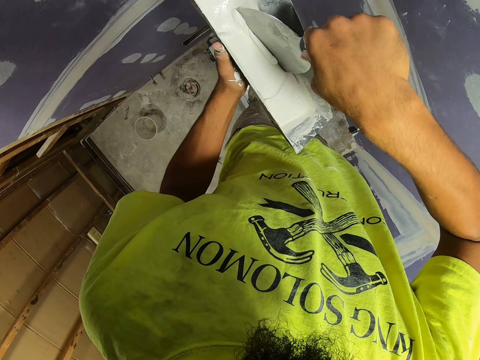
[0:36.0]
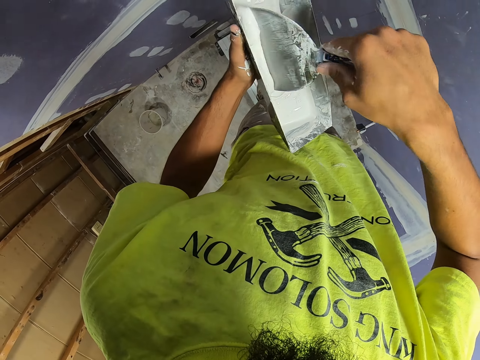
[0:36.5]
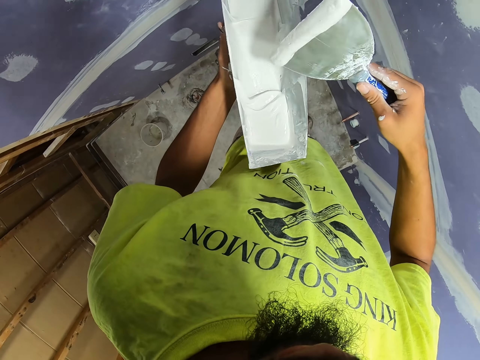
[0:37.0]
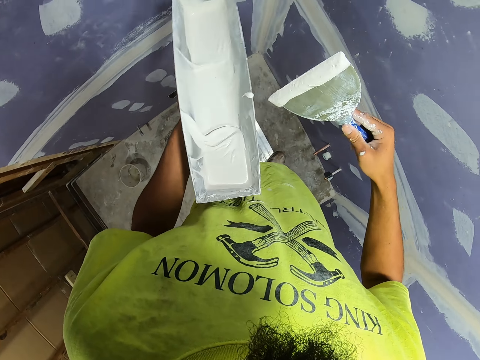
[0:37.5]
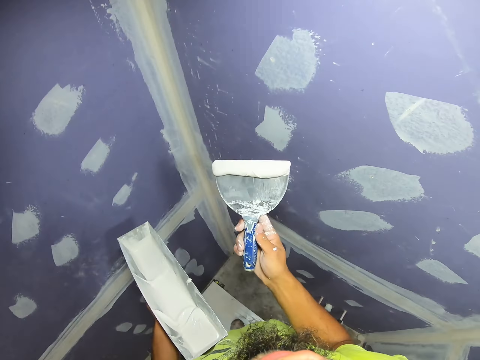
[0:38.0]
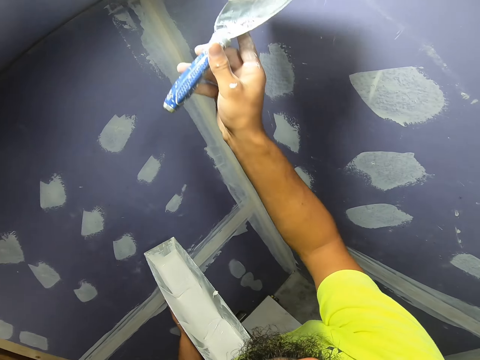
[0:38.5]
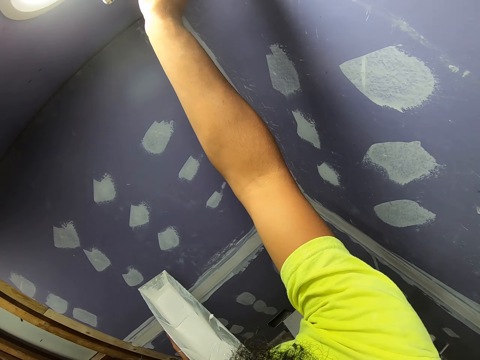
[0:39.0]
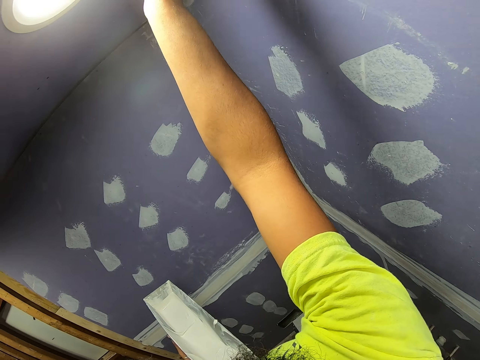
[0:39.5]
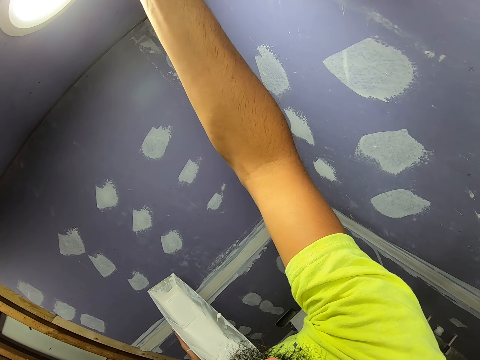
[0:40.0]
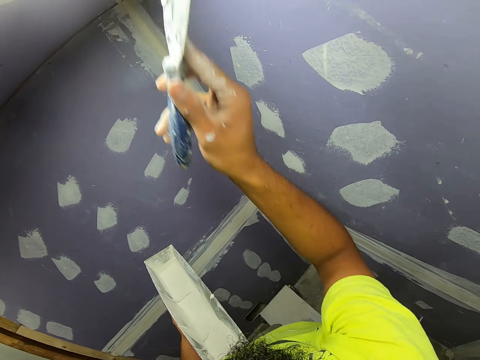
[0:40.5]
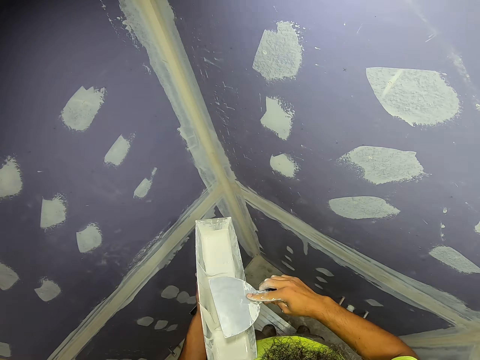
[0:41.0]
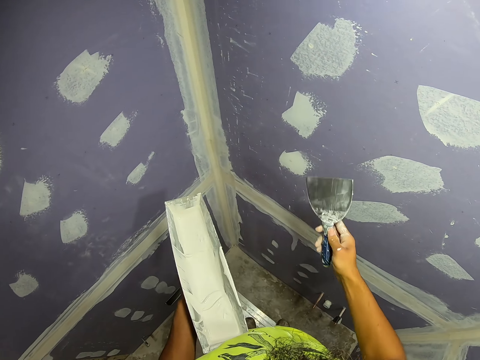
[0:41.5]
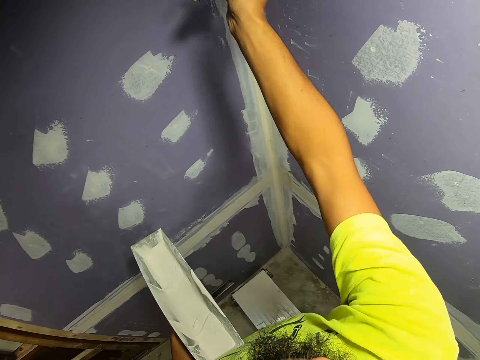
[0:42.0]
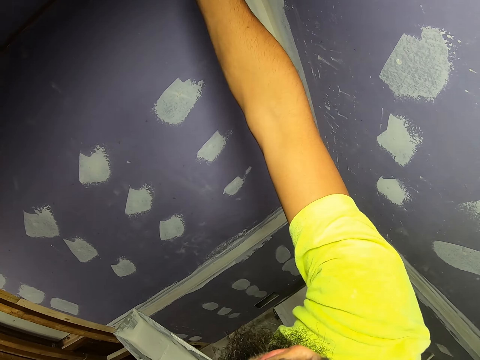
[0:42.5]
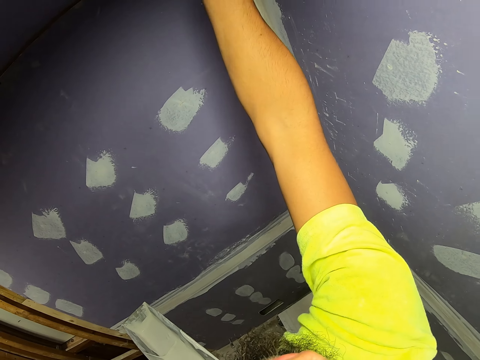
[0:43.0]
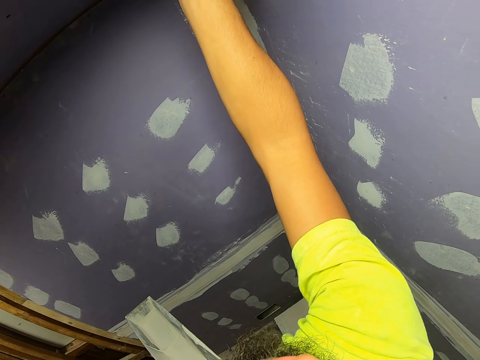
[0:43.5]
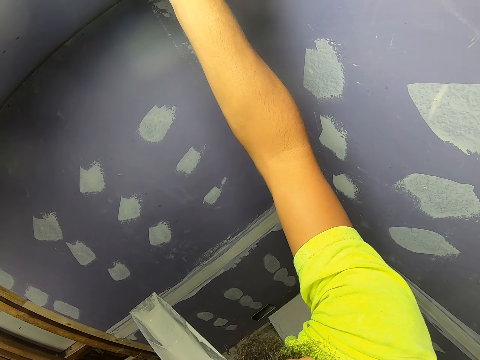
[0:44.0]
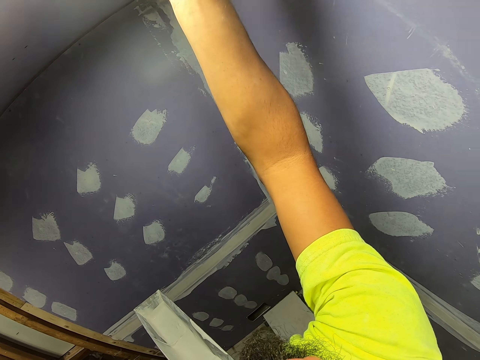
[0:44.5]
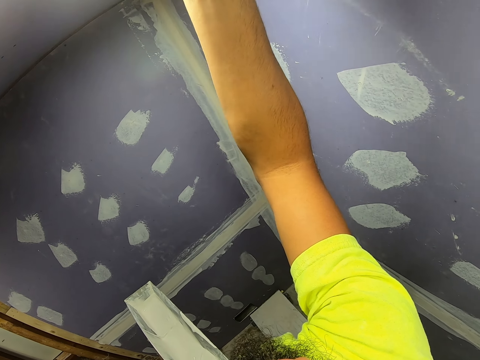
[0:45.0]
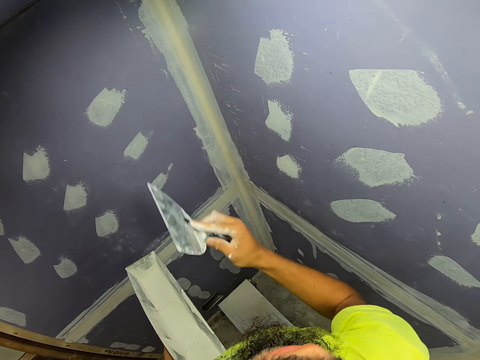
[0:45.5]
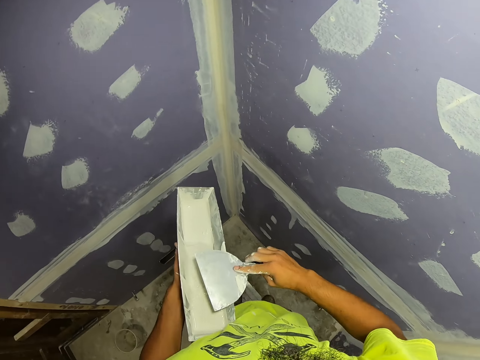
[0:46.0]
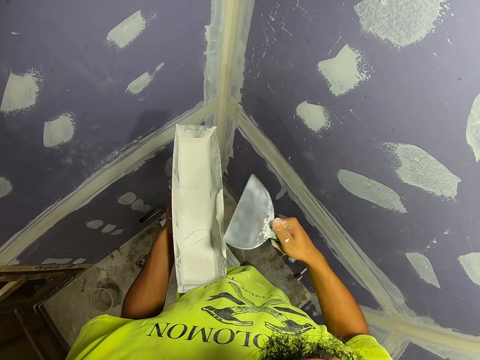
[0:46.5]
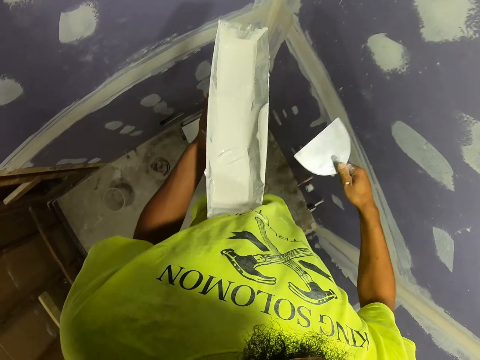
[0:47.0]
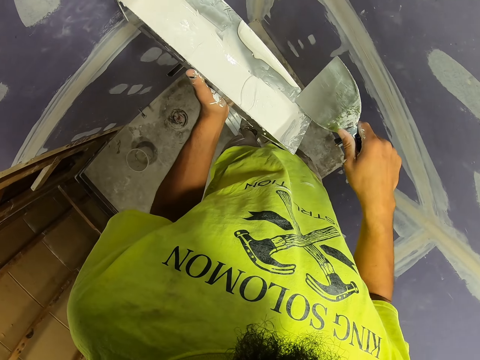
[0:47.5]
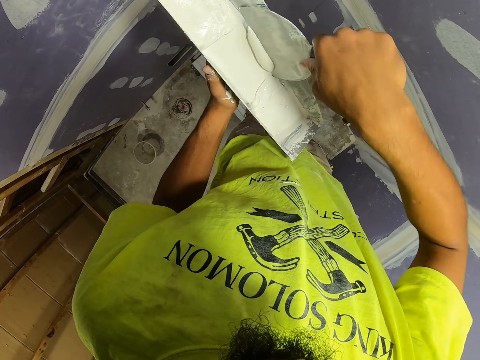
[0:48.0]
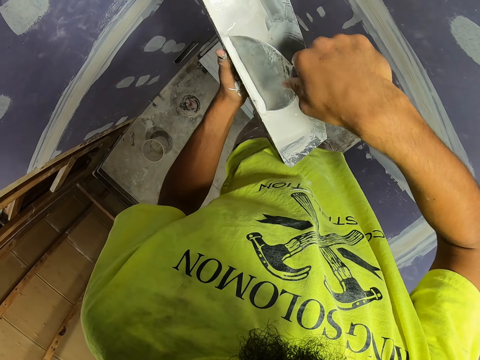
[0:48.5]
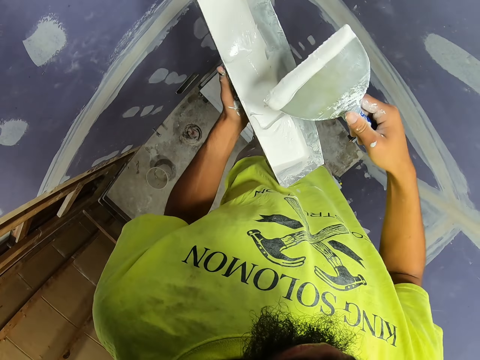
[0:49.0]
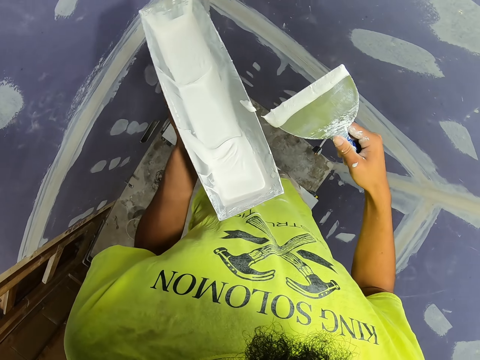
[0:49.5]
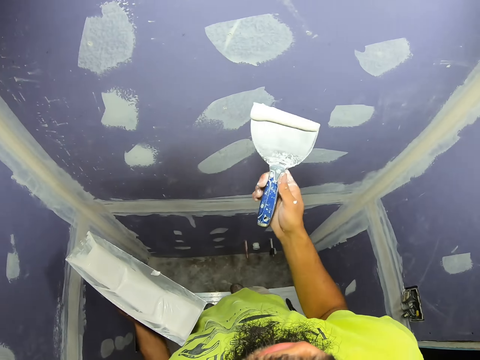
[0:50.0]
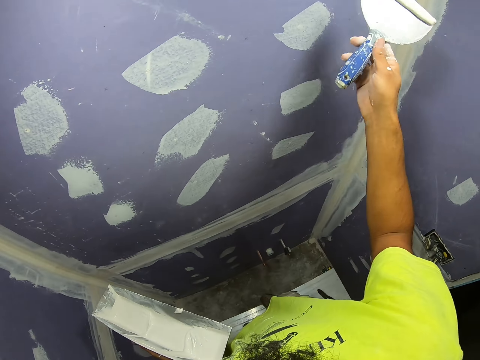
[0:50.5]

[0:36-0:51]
The camera wearer scoops the paint. They paint the wall or ceiling. They remove the excess paint. They paint the wall. They remove the excess paint. They scoop the paint with something.

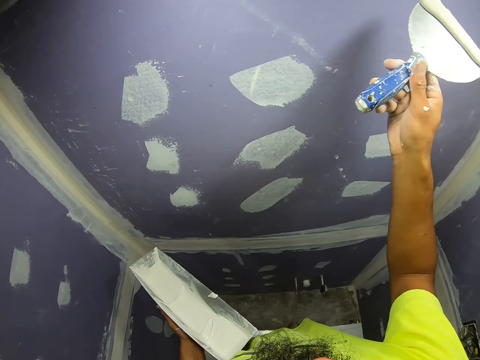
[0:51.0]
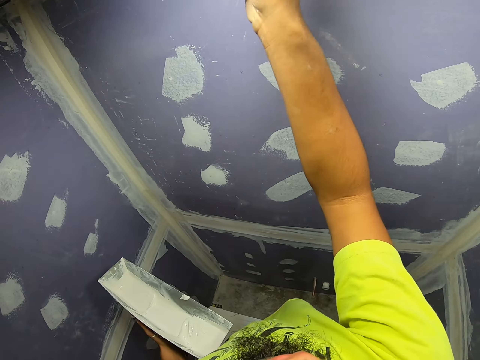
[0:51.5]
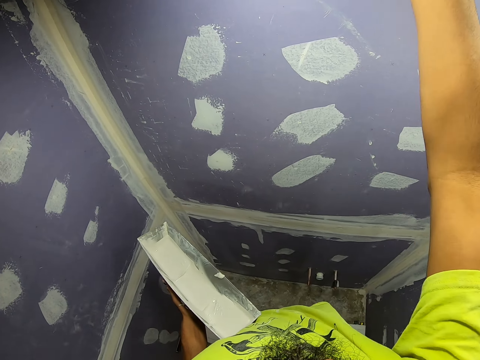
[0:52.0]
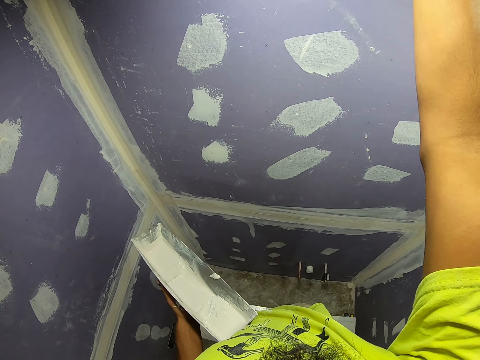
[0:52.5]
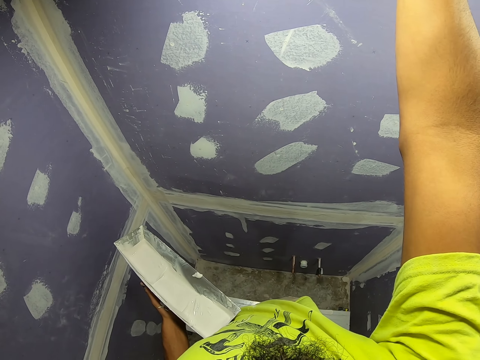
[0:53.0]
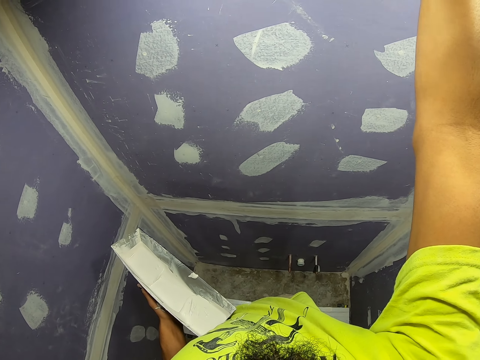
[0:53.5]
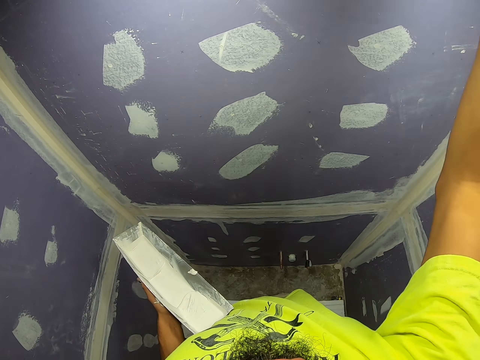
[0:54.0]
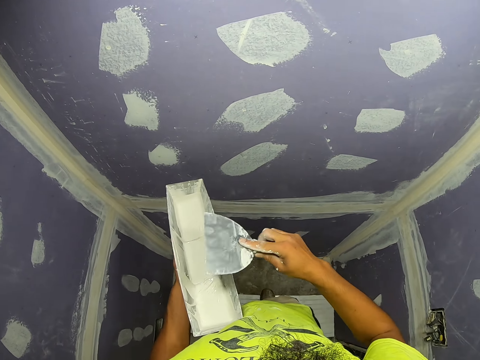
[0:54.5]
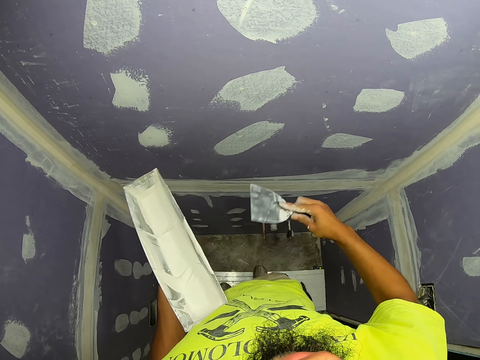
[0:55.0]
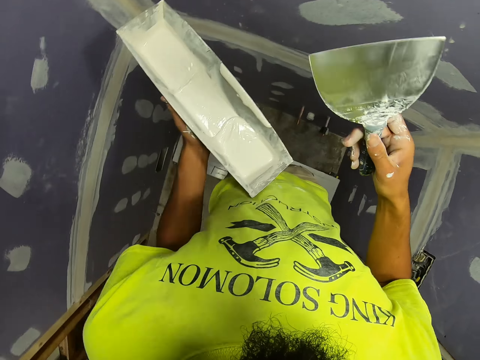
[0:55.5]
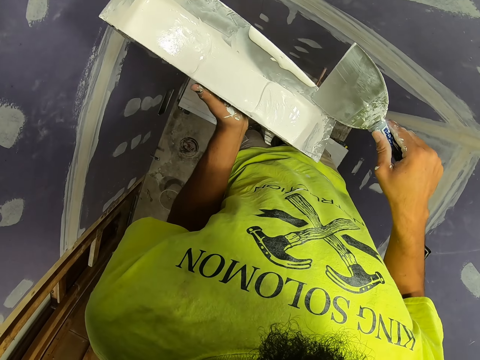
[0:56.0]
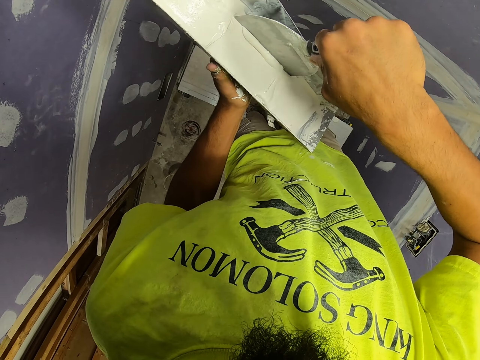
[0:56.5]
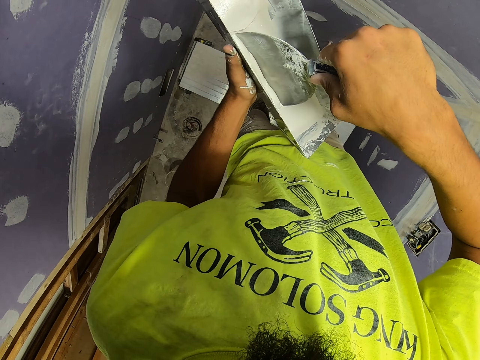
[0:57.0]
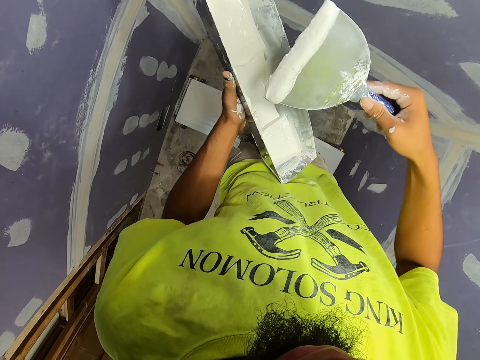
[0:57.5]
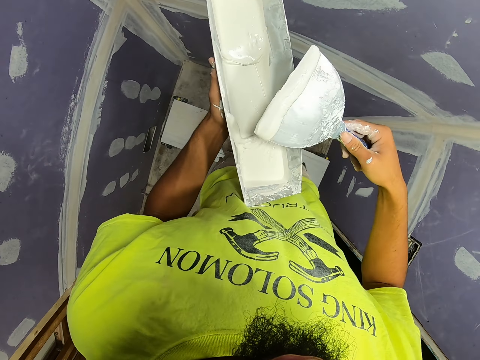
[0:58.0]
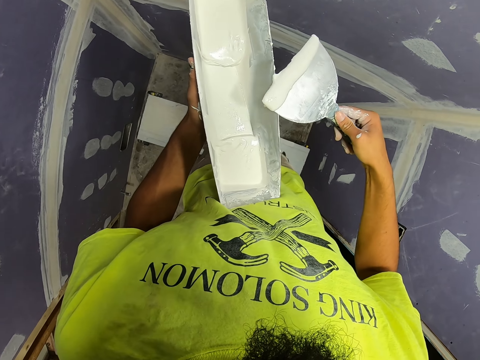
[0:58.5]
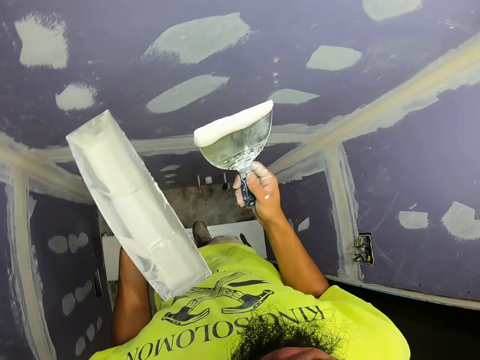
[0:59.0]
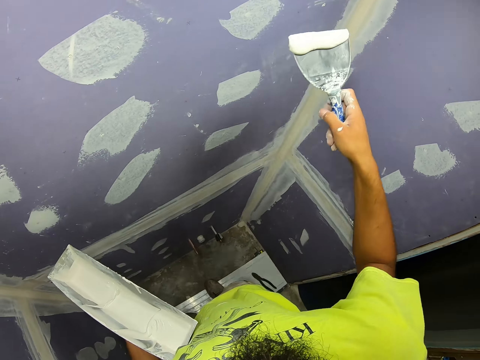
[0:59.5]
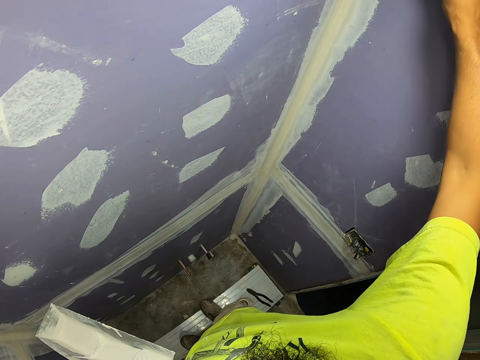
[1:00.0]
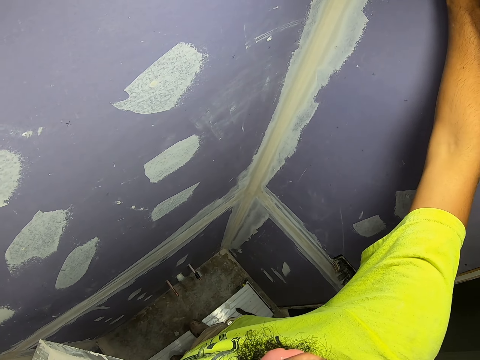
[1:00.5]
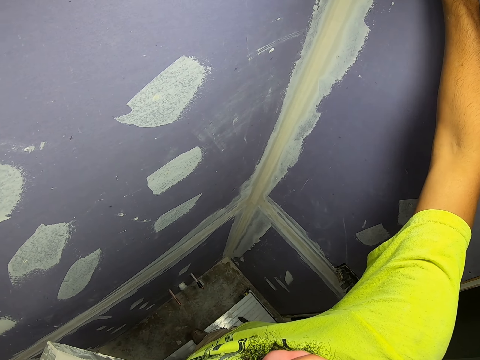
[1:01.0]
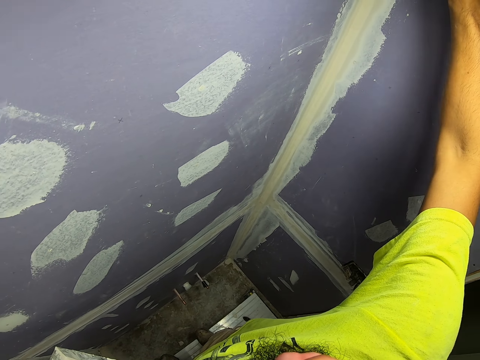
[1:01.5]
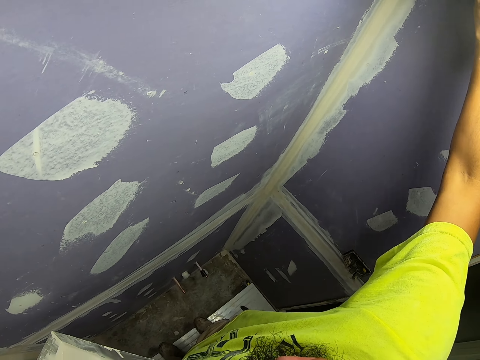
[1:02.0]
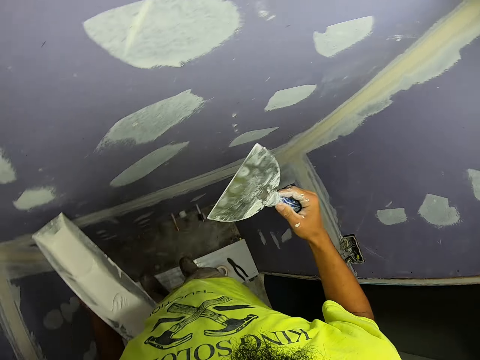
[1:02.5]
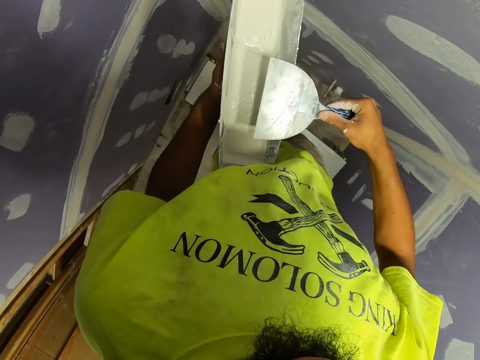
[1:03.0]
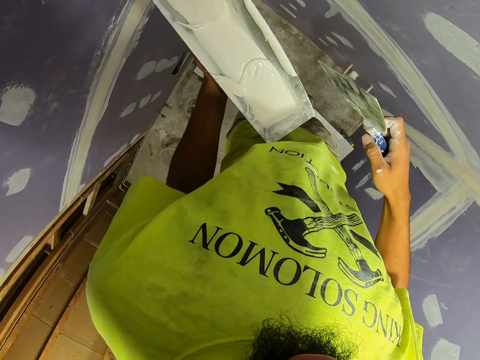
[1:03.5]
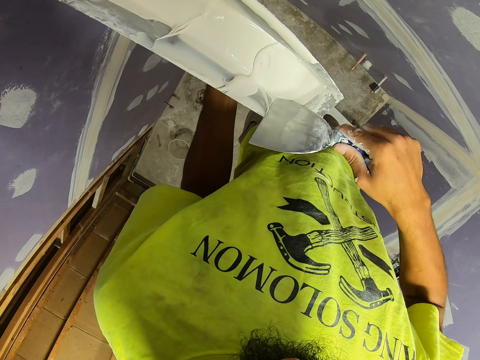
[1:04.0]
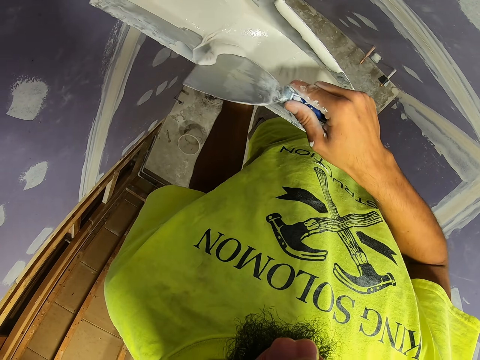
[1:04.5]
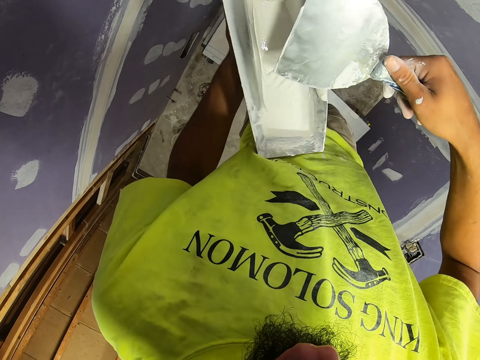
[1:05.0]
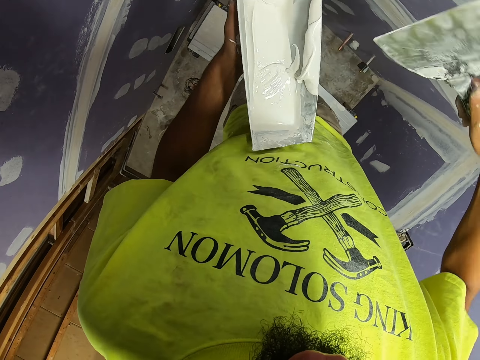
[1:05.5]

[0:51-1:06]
The camera wearer paints the wall or ceiling. They remove the excess paint. They scoop the paint with something. They paint the wall. They remove the excess paint.
